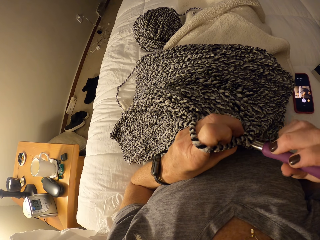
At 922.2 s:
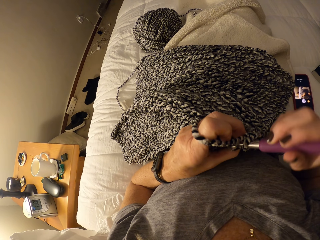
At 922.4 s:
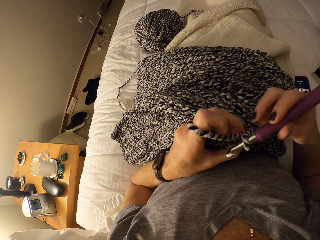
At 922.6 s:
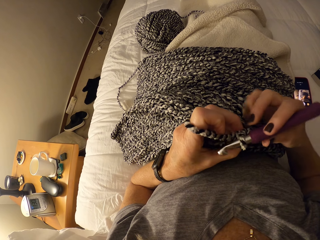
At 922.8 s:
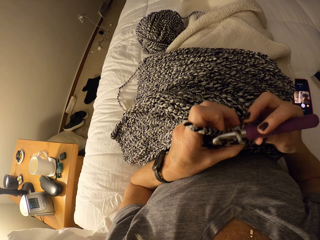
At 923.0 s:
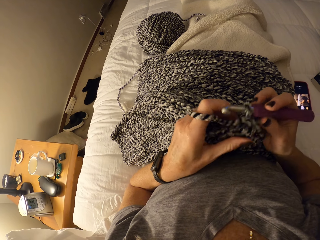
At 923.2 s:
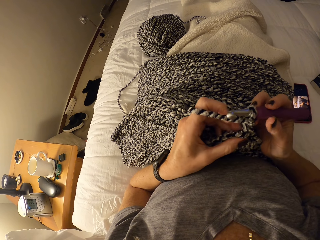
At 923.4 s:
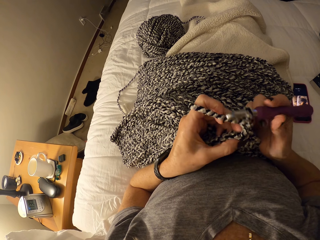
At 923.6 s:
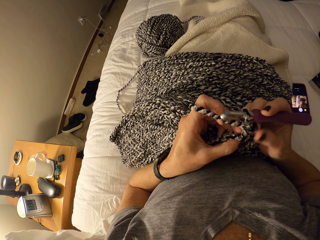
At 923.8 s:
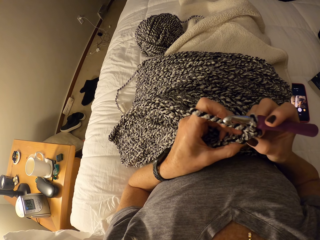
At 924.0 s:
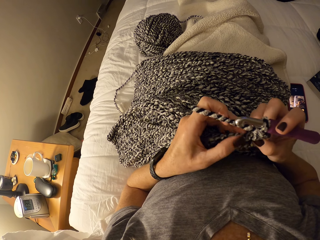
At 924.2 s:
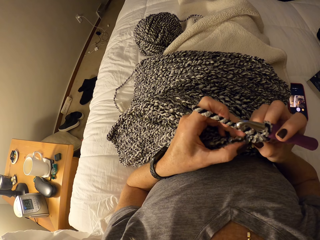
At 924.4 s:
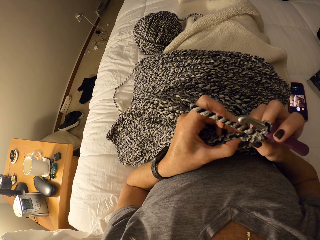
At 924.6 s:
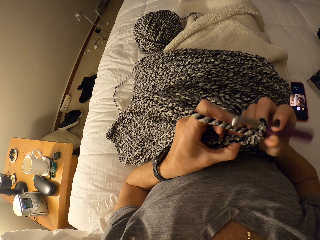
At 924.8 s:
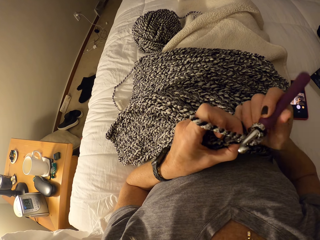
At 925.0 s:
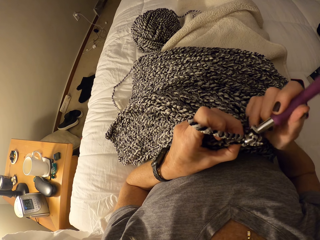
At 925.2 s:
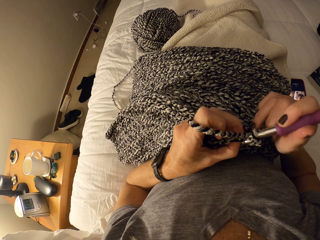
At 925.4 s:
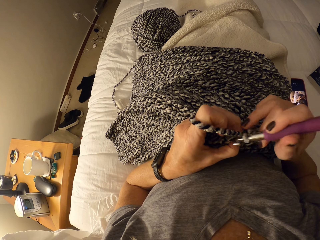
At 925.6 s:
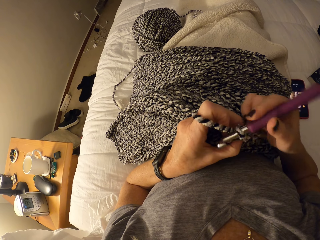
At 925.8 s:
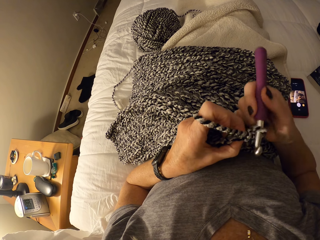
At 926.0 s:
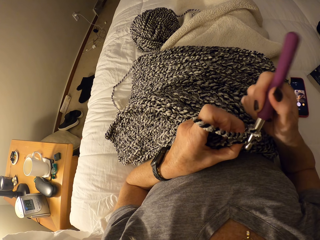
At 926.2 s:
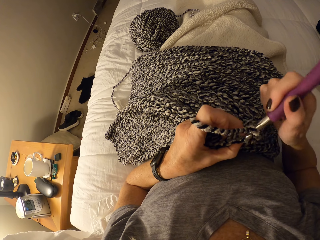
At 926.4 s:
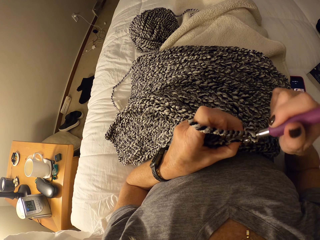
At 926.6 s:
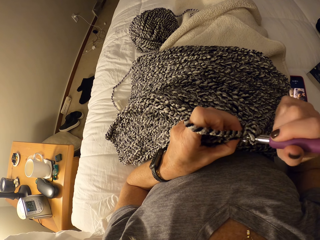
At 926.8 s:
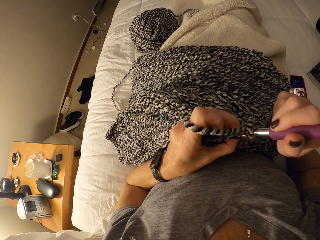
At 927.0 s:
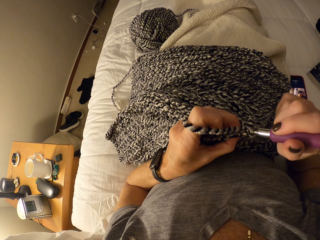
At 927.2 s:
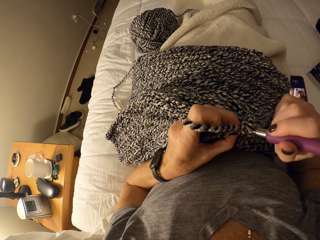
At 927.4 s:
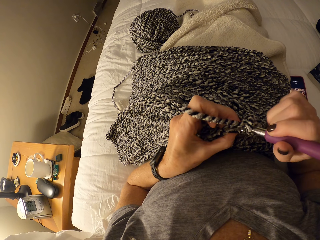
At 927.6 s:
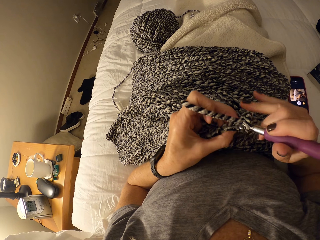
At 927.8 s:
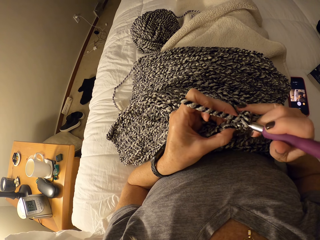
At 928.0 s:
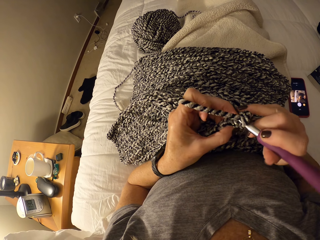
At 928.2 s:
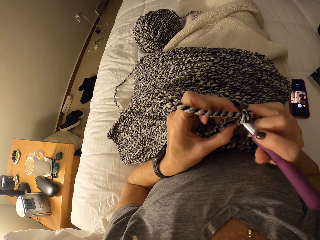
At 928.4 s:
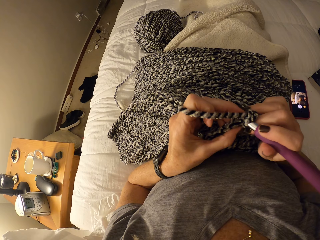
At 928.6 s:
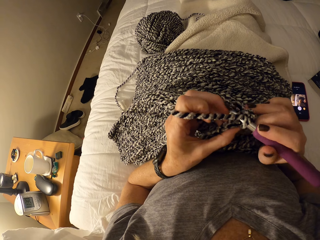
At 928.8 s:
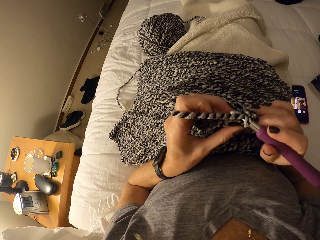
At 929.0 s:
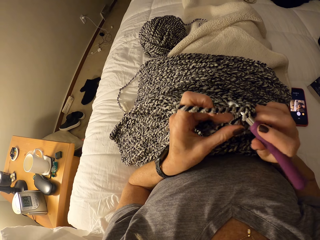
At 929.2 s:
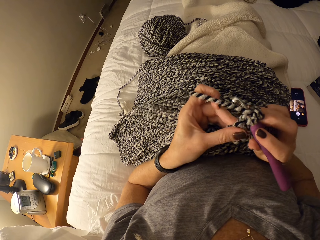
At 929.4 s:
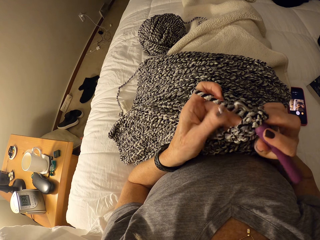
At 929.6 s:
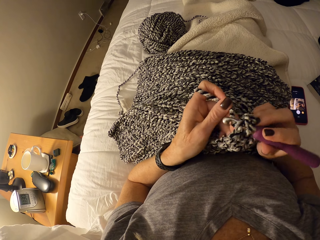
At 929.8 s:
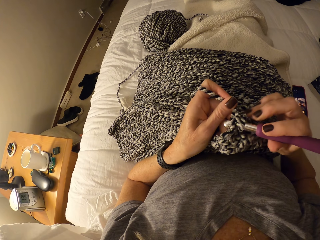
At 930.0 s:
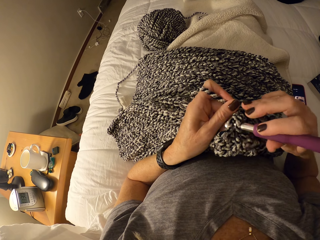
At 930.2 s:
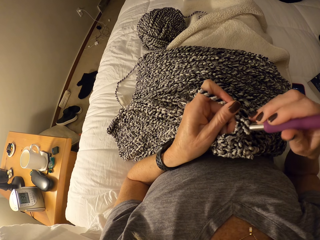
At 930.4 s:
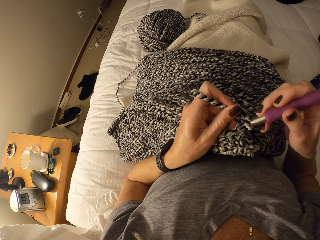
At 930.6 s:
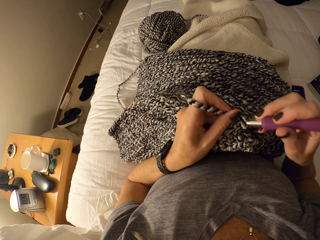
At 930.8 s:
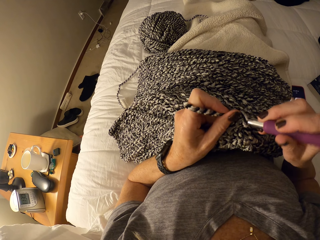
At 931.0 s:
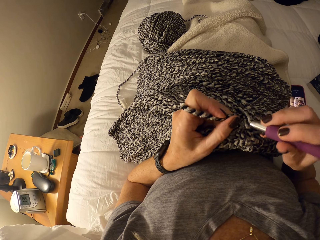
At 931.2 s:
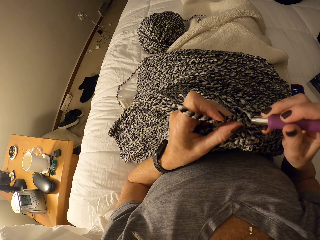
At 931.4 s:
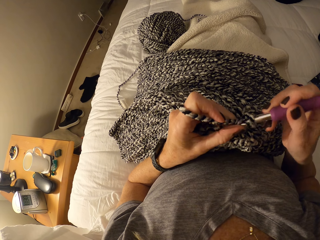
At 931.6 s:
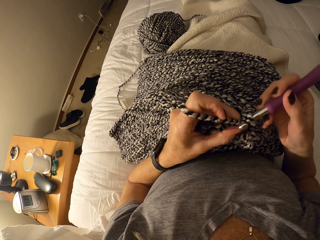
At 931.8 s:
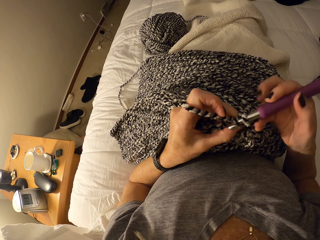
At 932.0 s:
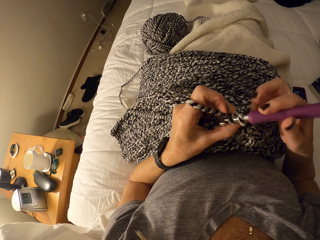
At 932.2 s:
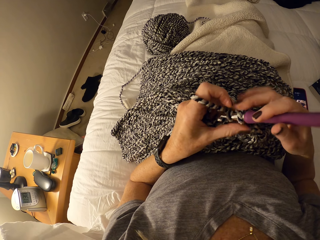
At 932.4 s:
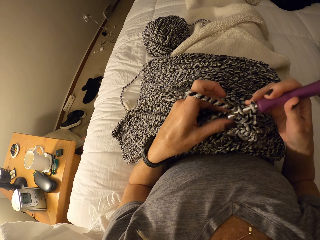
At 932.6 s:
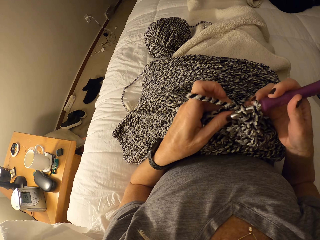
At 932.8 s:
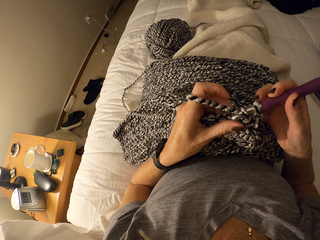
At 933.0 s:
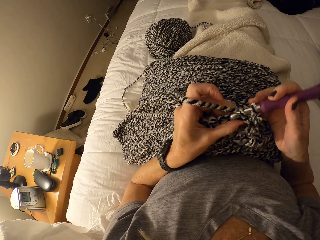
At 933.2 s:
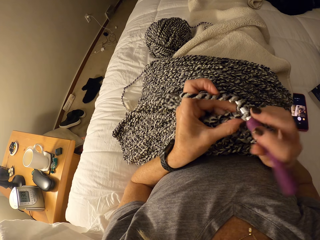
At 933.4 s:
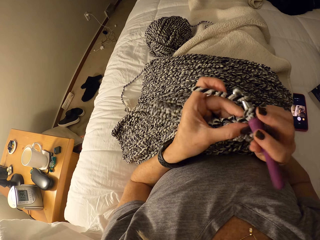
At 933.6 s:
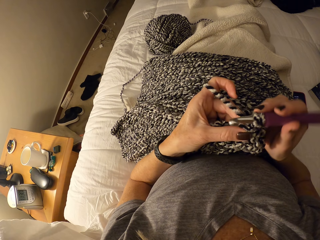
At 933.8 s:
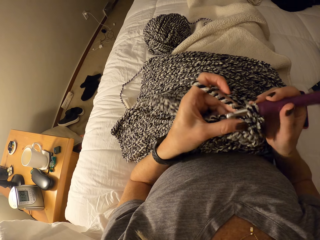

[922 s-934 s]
The camera wearer positions the textile. They adjust the loop on the hook. They crochet the textile using the crochet hook. They align the yarn with the left hand. They crochet the textile using the crochet hook.

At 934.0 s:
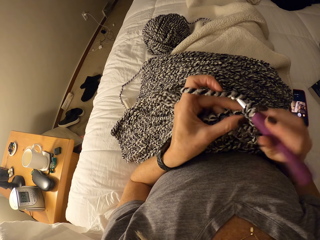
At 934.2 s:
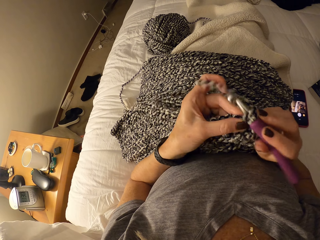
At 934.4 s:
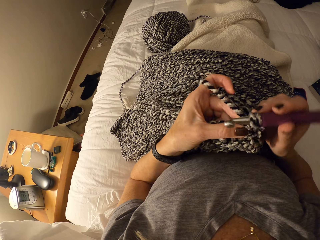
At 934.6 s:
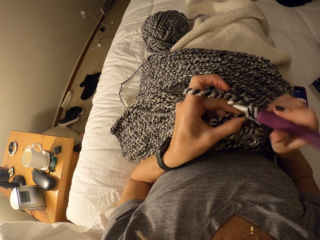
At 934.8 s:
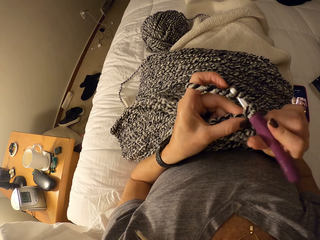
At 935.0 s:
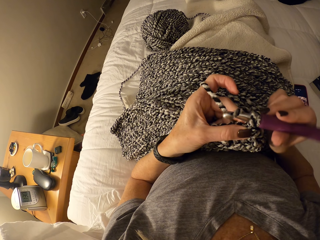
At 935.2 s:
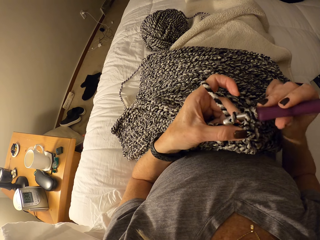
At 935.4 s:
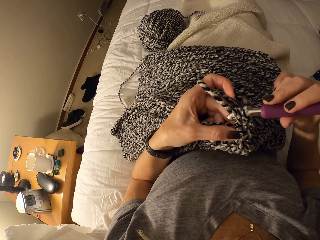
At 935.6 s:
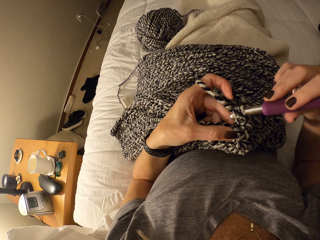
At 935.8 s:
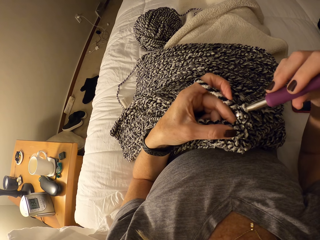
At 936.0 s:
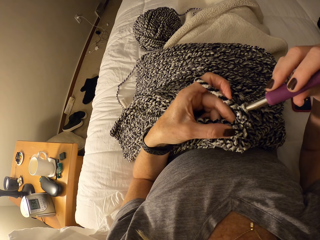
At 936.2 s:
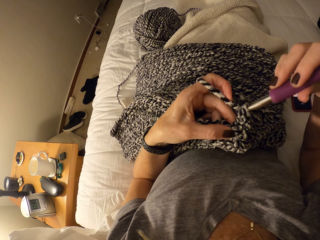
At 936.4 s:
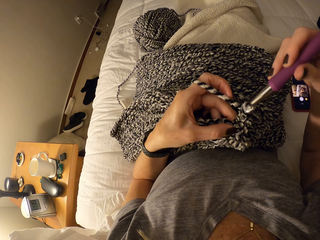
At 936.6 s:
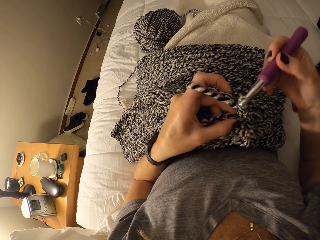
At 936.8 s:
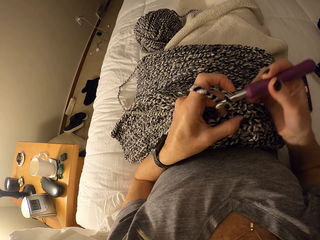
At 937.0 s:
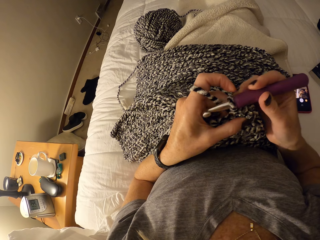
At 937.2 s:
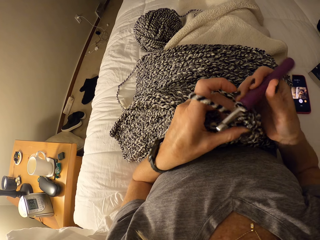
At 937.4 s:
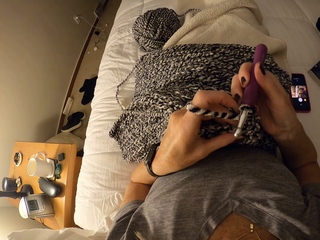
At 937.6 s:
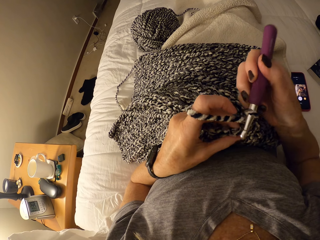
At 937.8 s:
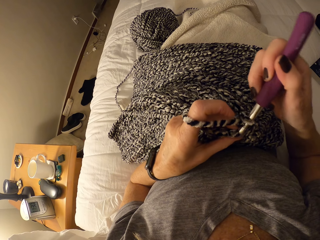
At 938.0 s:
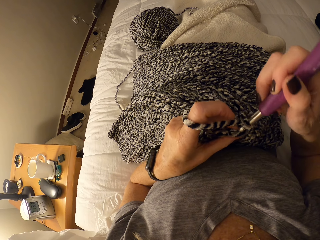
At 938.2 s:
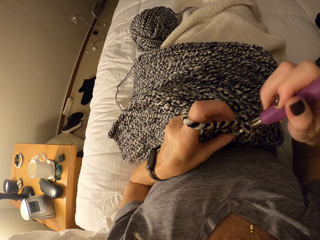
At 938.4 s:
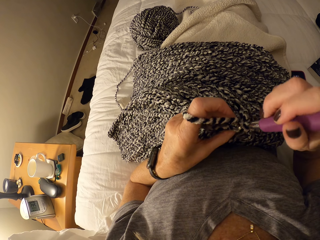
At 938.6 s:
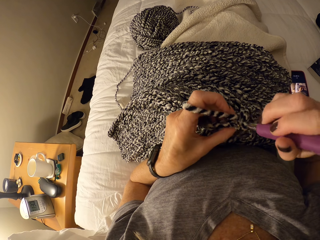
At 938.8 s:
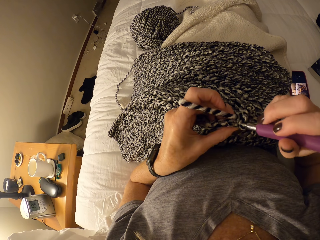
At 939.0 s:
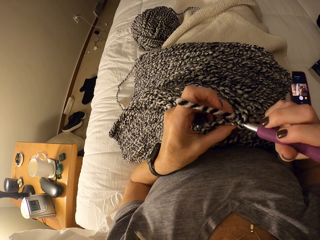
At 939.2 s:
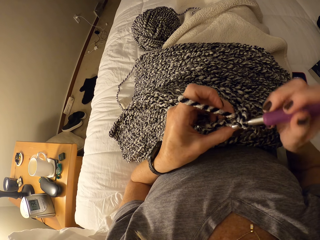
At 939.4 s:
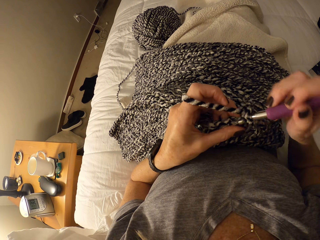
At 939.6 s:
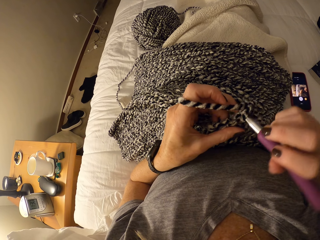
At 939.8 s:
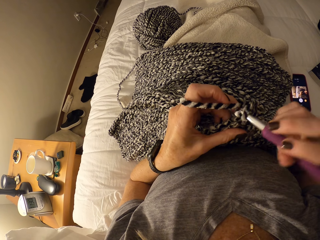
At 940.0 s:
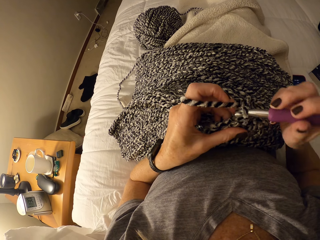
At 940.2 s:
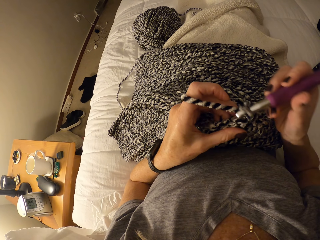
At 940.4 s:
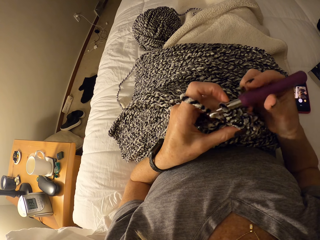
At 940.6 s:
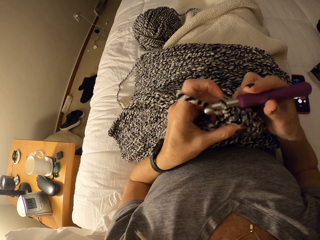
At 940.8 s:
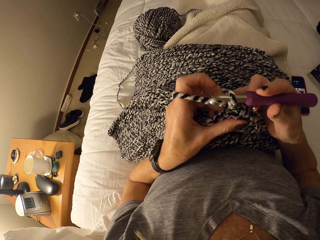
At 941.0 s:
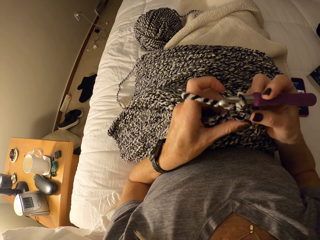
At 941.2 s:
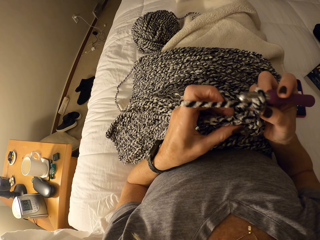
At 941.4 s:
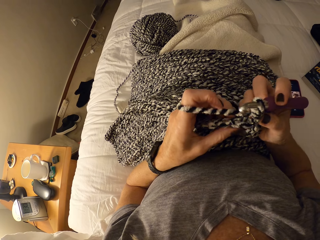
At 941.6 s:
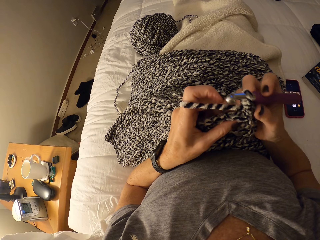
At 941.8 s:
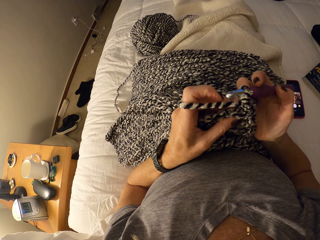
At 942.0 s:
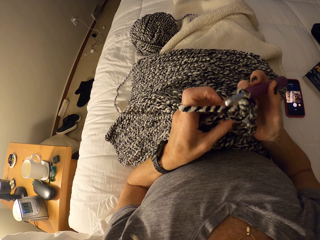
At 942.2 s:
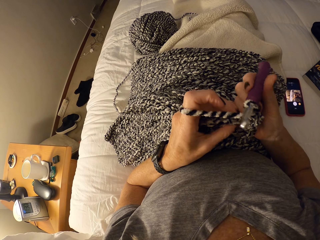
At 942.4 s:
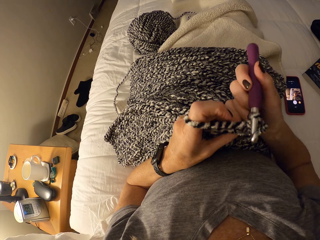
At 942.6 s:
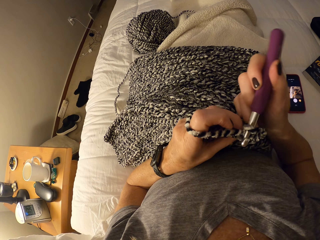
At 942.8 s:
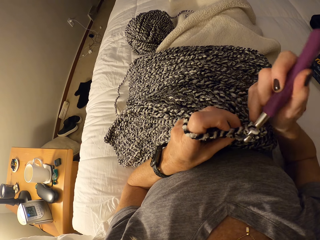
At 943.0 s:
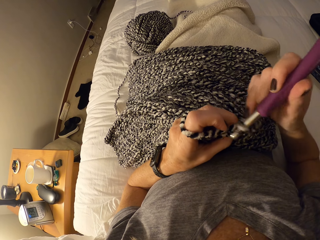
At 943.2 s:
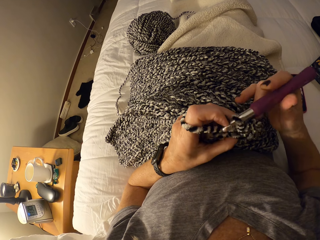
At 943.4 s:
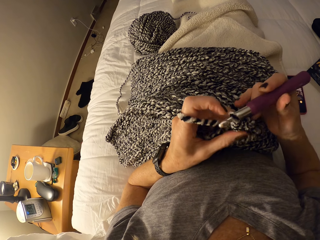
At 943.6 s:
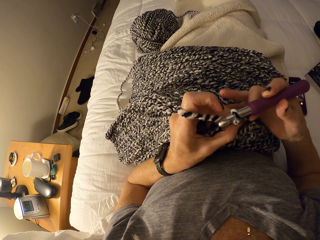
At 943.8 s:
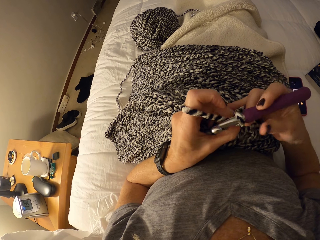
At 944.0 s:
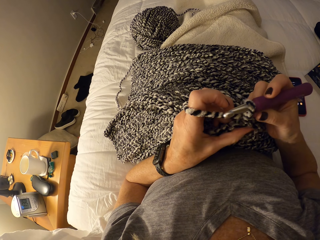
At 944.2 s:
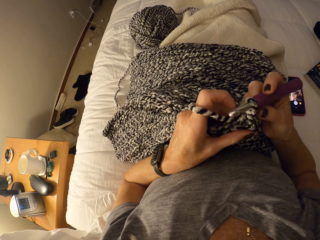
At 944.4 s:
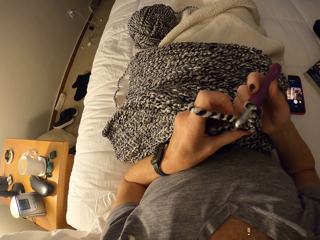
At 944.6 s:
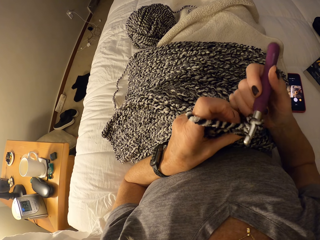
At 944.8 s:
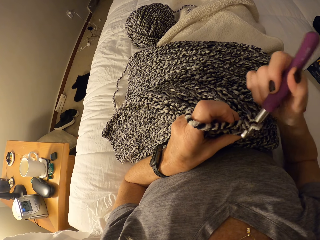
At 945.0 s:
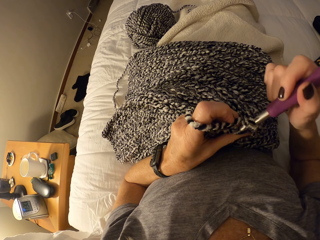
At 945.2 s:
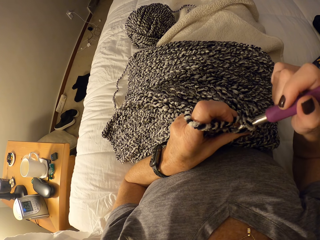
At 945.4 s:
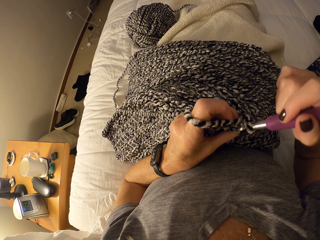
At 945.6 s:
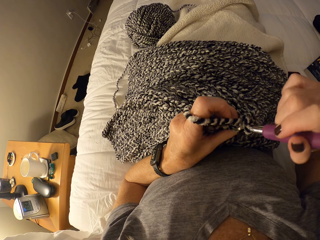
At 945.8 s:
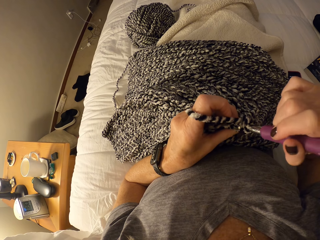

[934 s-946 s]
The camera wearer adjusts the textile. They adjust the loop on the hook.
